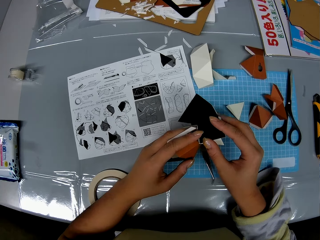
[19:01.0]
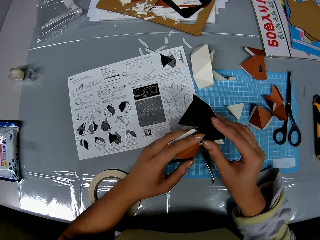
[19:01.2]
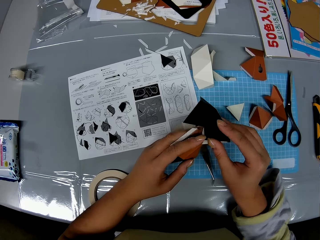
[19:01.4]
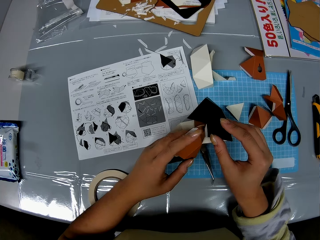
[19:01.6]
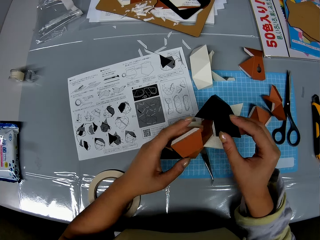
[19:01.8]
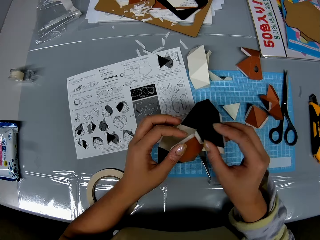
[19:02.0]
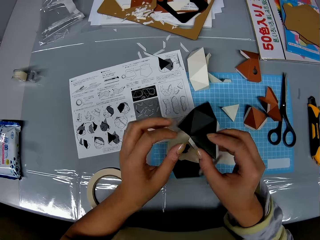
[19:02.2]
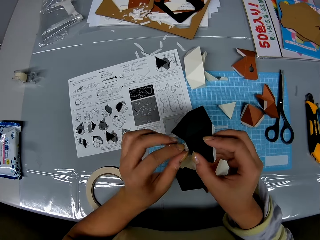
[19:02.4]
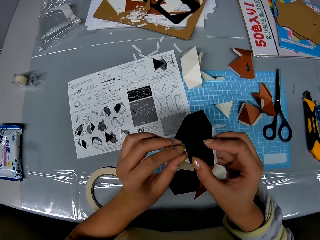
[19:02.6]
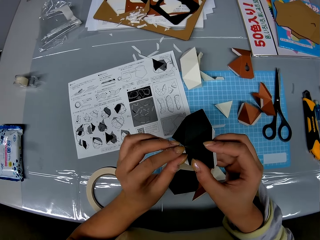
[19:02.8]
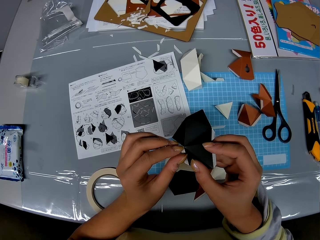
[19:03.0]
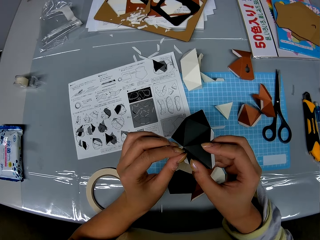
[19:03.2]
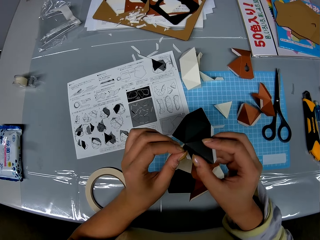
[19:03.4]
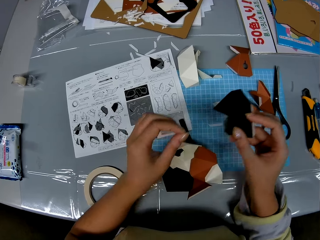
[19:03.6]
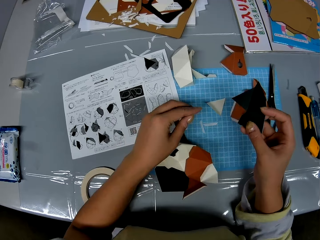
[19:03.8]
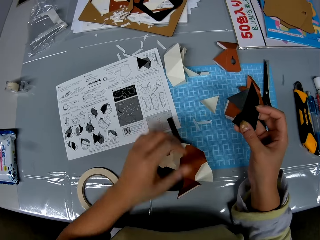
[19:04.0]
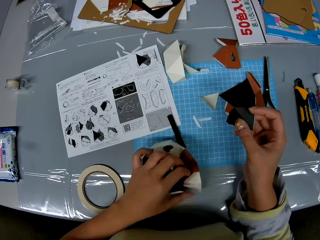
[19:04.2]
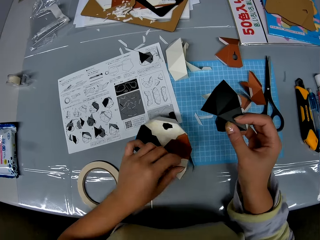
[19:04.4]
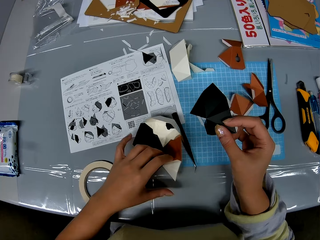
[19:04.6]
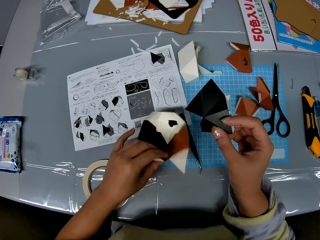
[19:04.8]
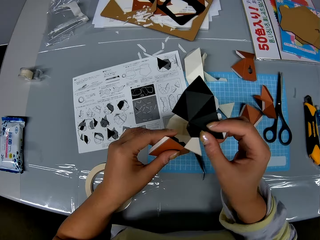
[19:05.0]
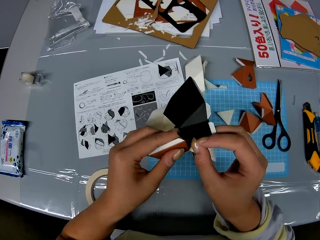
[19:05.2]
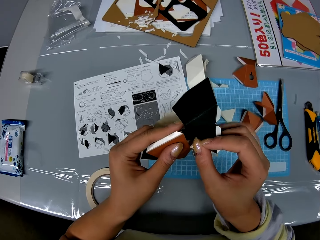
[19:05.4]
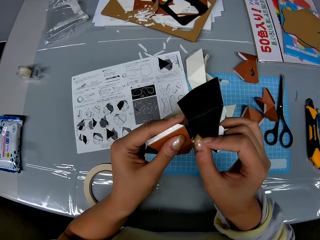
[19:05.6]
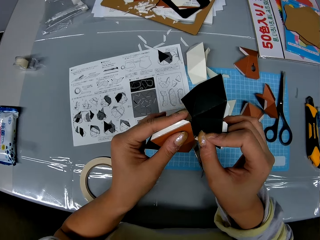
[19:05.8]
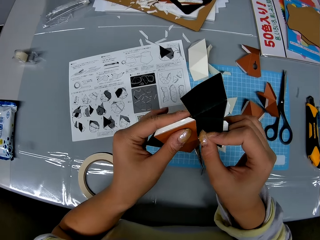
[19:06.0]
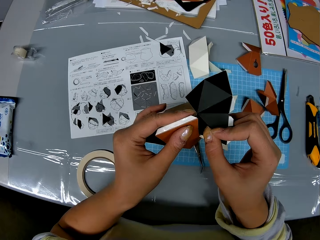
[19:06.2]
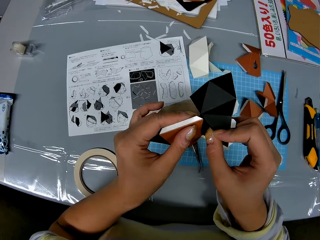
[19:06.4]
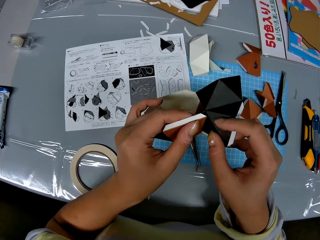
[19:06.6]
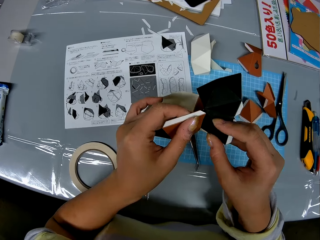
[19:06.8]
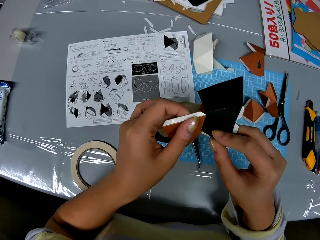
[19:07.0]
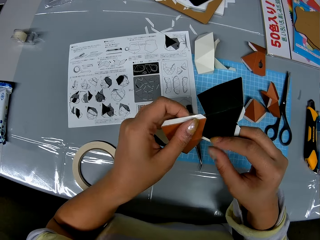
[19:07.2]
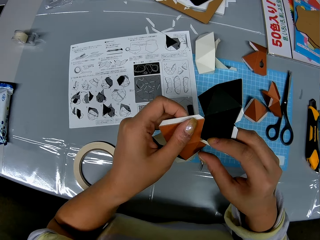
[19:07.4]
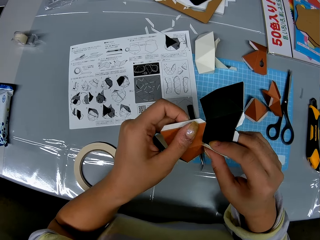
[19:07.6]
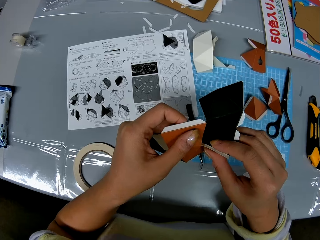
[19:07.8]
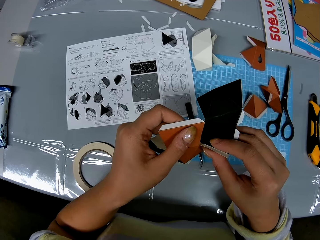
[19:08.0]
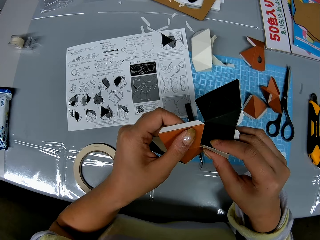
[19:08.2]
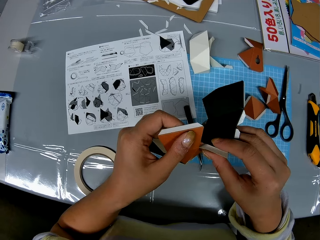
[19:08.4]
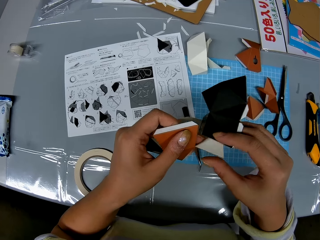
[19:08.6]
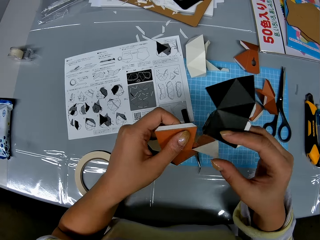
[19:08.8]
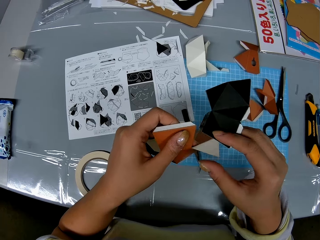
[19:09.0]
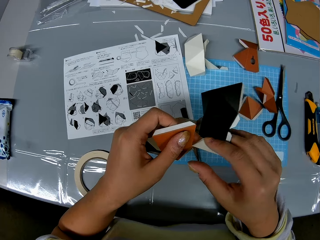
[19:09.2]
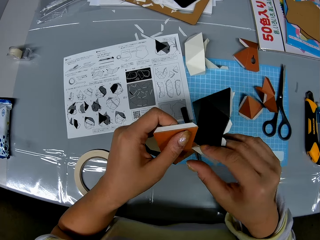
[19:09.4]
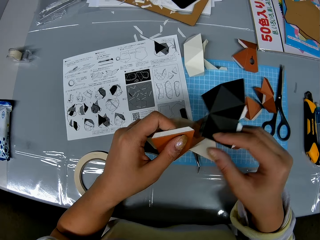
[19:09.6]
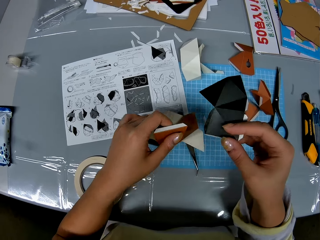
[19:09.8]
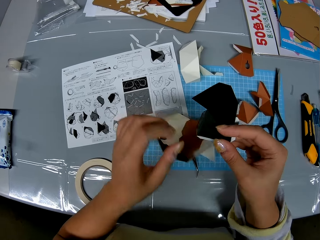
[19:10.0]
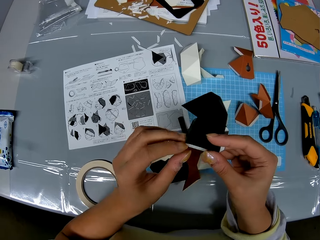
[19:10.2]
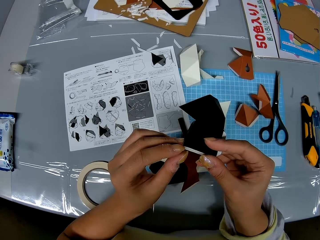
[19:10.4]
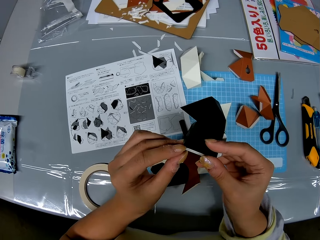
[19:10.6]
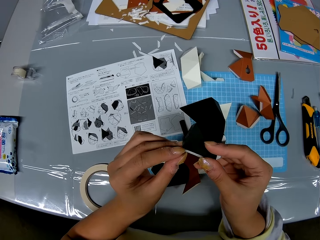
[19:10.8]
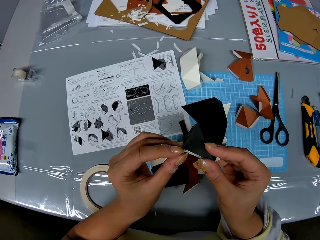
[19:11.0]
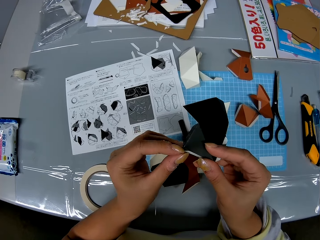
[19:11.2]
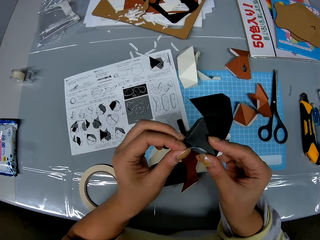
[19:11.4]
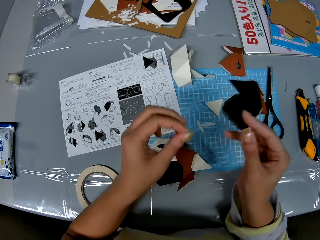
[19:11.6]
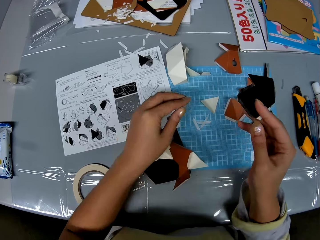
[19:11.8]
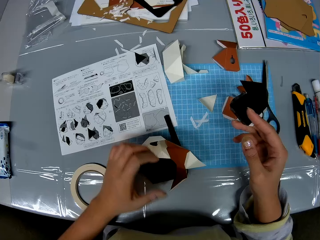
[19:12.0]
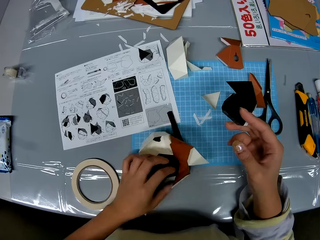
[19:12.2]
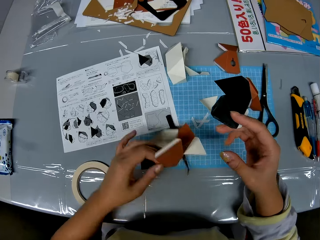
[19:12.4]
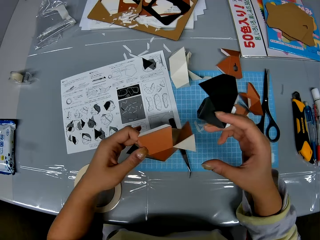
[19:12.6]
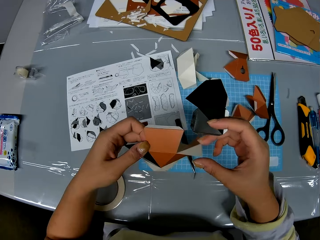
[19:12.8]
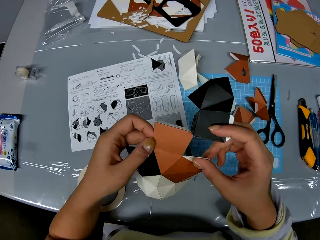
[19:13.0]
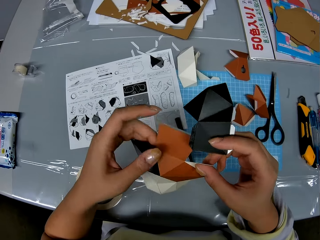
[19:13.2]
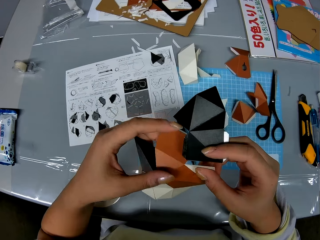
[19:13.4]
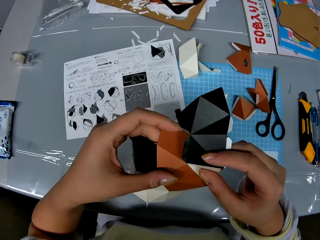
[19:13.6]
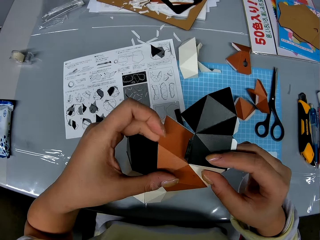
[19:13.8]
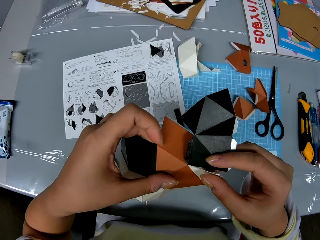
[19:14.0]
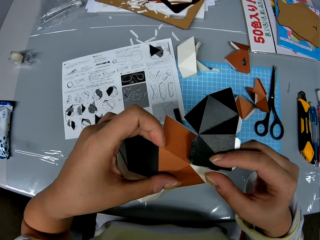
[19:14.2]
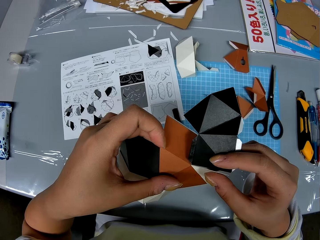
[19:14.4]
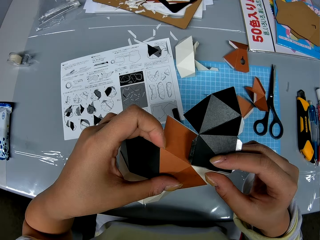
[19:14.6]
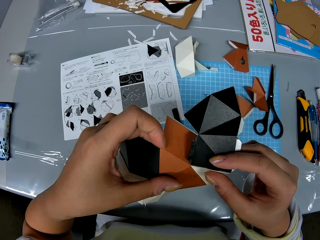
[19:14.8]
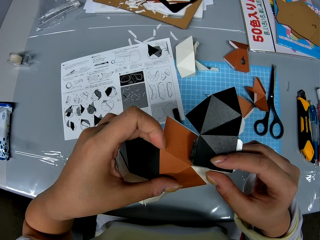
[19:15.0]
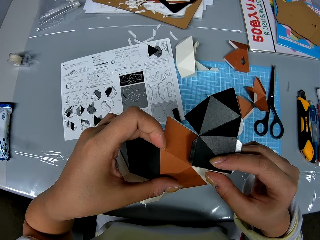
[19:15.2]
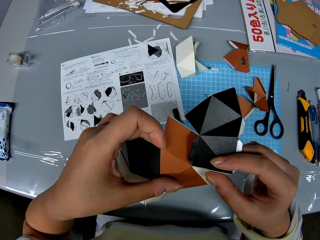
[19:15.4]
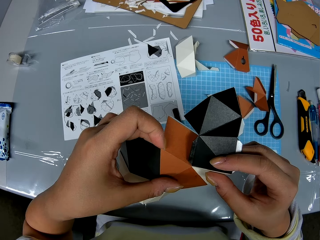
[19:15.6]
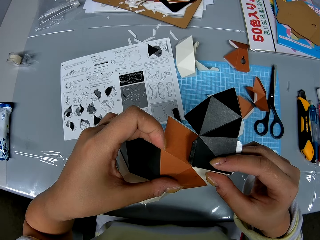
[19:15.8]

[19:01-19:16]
The camera wearer drops the shaped craft paper or manila paper structure on the table. She removes an adhesive tear off strip from the craft paper or manila paper, drops the adhesive tear off strip on the table, and picks up the shaped craft paper from the table. She touches the craft paper to the shaped craft paper. She attaches the manila paper onto the manila paper structure. She drops the shaped craft paper in her left hand on the table. She removes an adhesive tear off strip from the craft paper. She drops the adhesive tear off strip on the table. She picks up the shaped craft paper from the table. She fixes the craft paper onto the shaped craft paper.

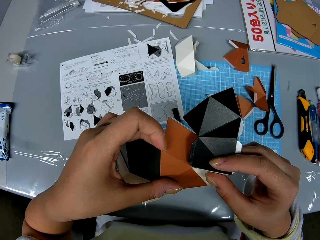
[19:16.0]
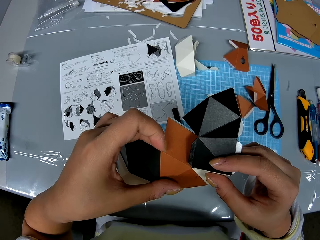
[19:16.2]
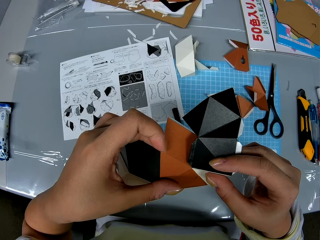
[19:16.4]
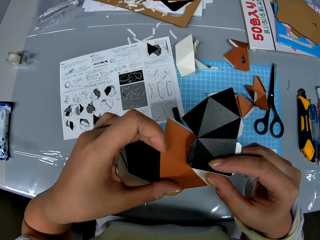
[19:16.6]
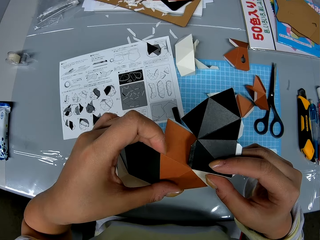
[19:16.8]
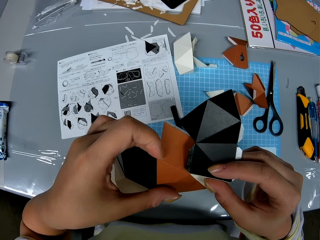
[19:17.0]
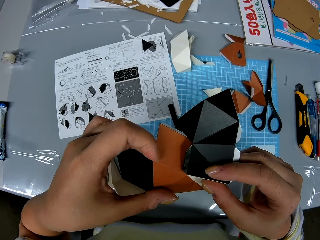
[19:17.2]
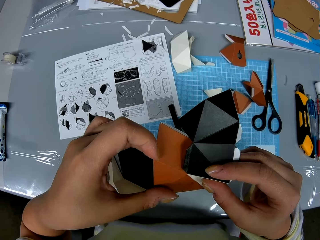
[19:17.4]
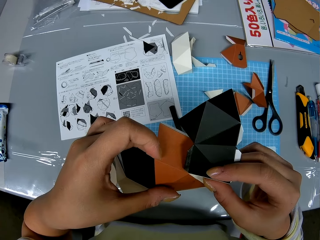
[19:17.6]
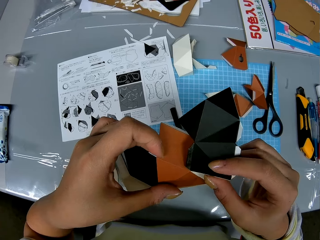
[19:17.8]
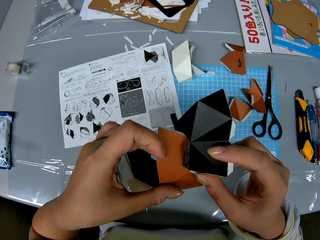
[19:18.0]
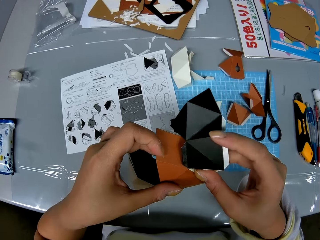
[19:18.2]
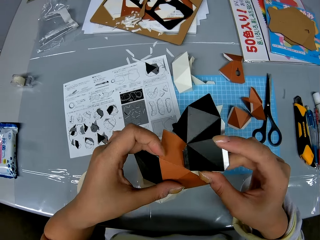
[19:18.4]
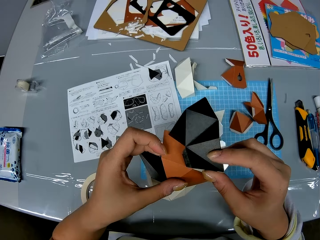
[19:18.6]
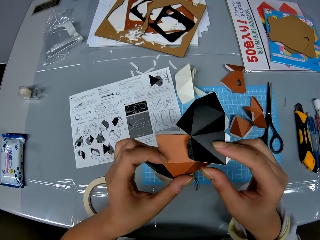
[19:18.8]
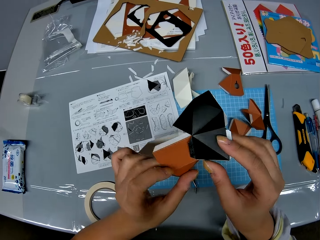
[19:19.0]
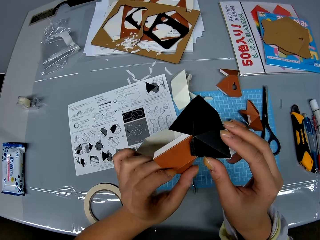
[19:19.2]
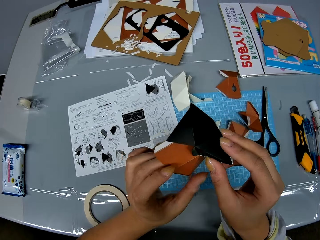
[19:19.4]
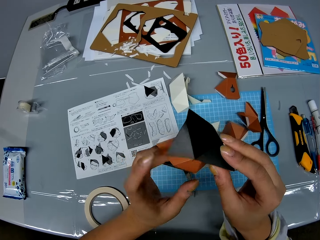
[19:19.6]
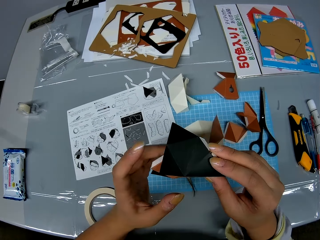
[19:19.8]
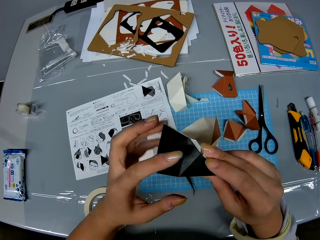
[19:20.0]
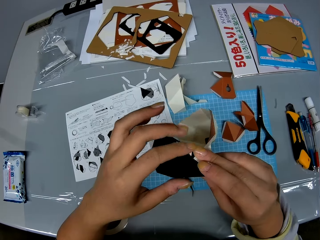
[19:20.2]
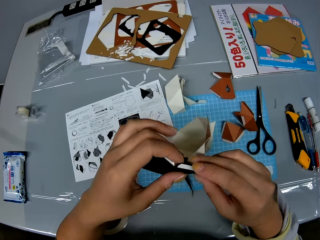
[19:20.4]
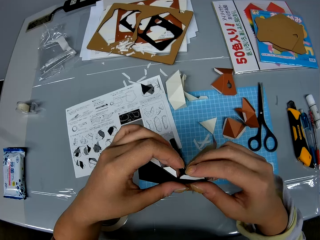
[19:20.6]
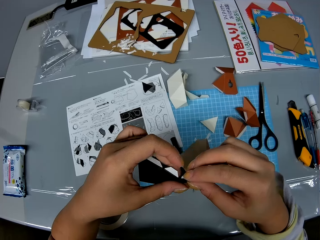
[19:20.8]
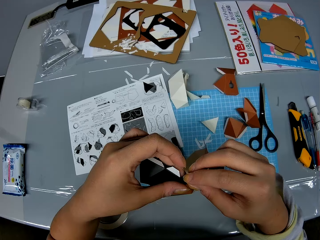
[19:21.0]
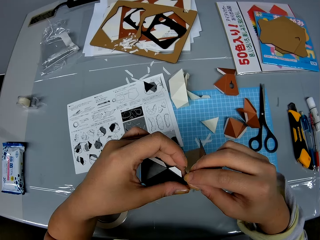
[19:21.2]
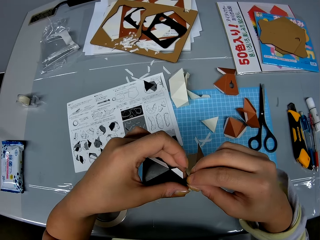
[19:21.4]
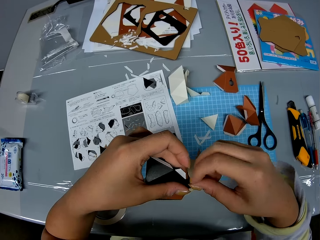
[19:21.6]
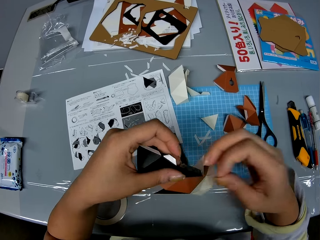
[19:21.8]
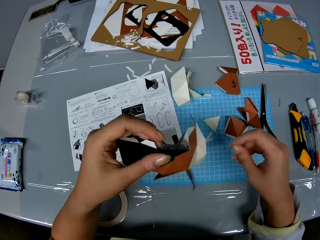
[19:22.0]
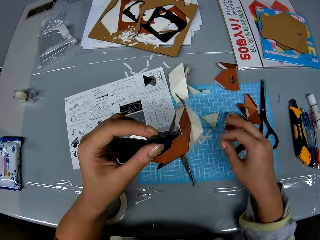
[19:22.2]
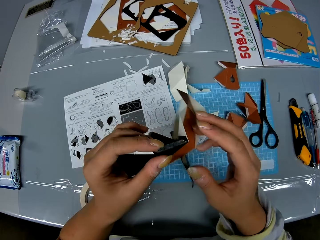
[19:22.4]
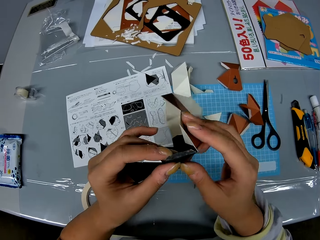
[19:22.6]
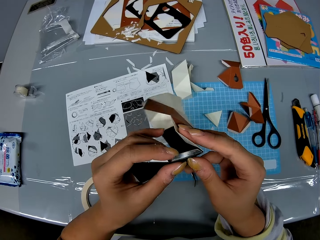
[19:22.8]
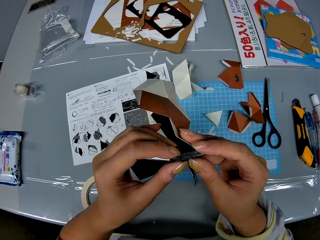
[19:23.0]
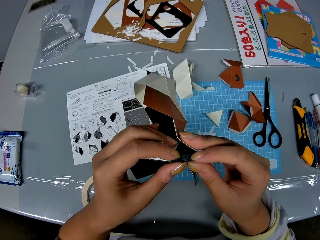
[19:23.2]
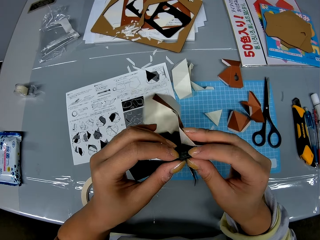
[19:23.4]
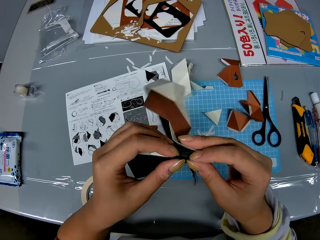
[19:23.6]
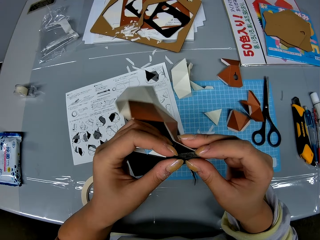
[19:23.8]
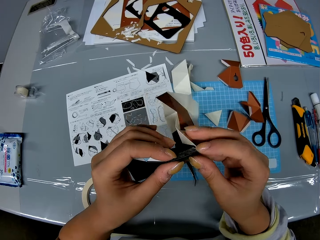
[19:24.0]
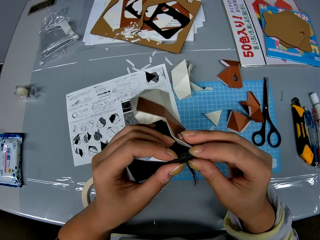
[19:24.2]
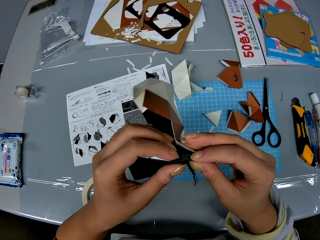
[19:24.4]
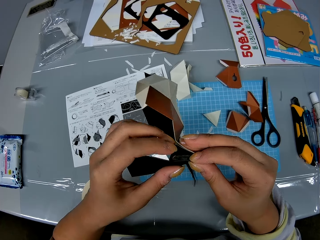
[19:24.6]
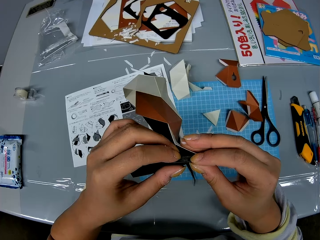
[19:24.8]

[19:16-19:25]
The camera wearer removes an adhesive tear off strip from the craft paper. They drop the adhesive tear off strip on the table. They fix the craft paper onto the shaped craft paper.
